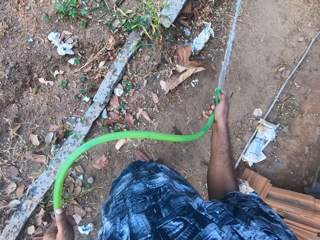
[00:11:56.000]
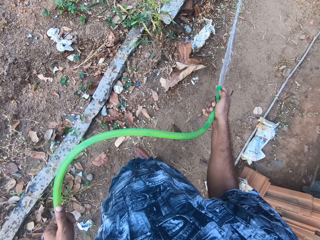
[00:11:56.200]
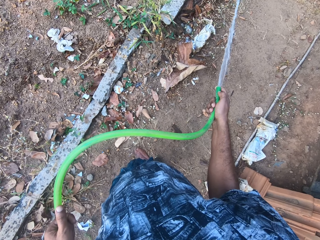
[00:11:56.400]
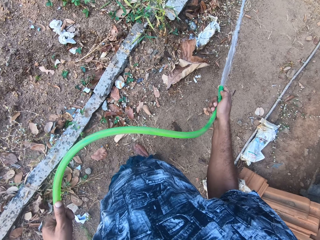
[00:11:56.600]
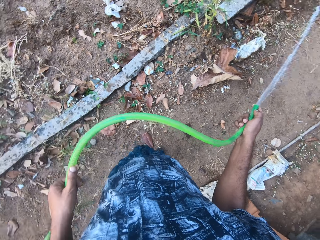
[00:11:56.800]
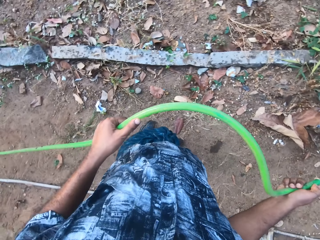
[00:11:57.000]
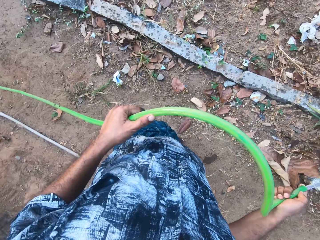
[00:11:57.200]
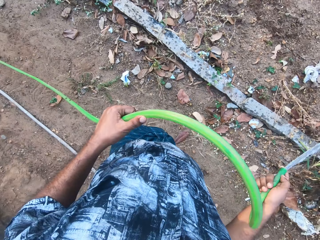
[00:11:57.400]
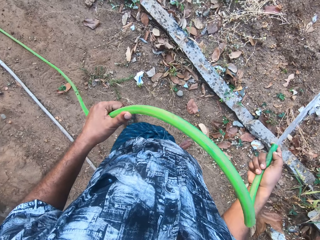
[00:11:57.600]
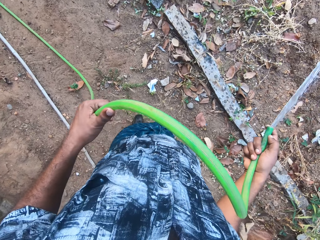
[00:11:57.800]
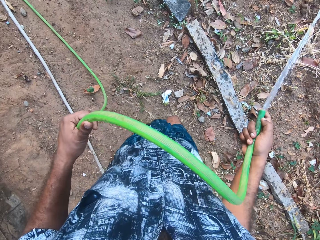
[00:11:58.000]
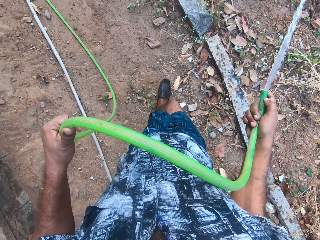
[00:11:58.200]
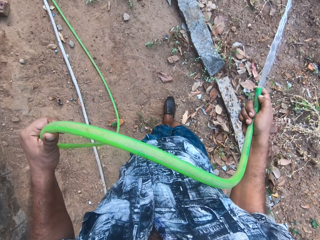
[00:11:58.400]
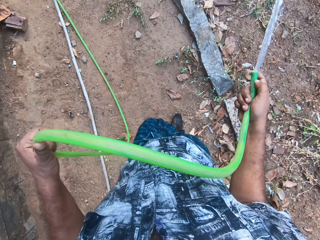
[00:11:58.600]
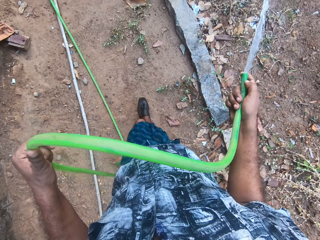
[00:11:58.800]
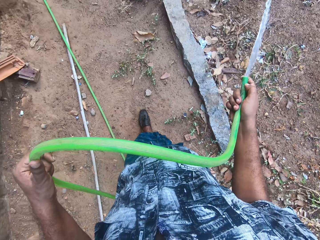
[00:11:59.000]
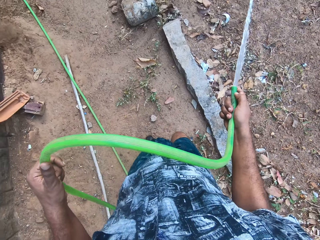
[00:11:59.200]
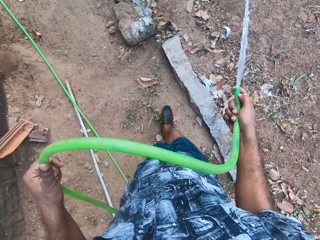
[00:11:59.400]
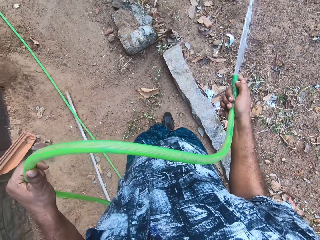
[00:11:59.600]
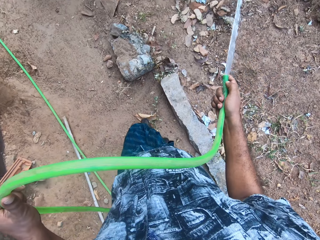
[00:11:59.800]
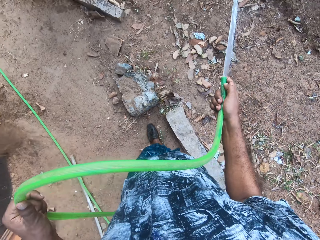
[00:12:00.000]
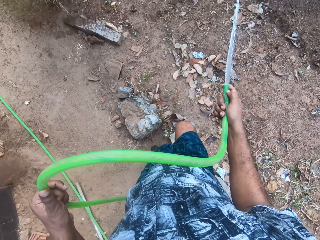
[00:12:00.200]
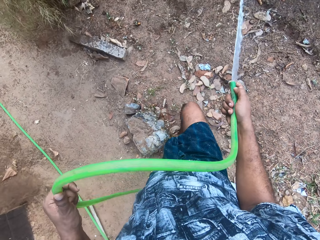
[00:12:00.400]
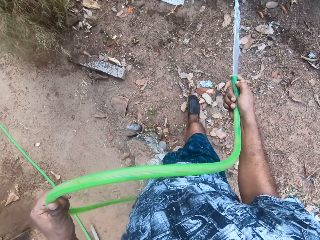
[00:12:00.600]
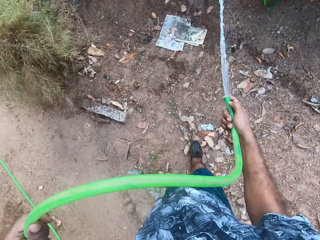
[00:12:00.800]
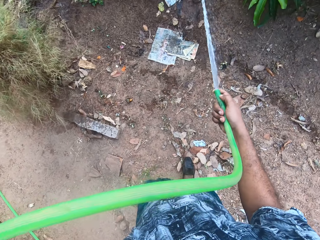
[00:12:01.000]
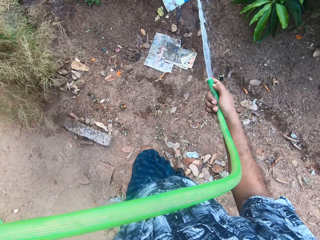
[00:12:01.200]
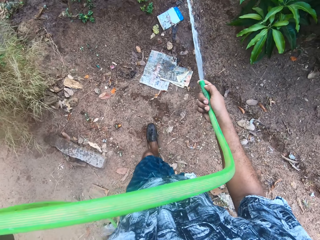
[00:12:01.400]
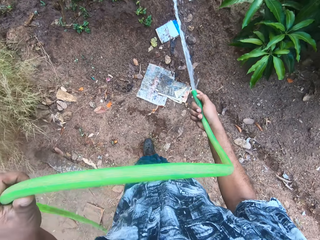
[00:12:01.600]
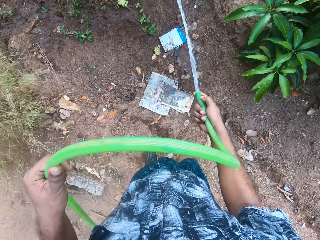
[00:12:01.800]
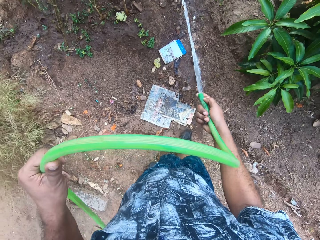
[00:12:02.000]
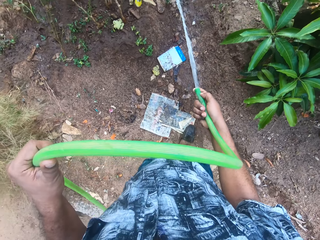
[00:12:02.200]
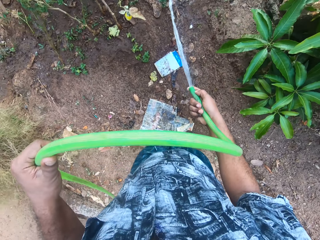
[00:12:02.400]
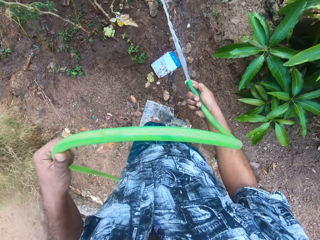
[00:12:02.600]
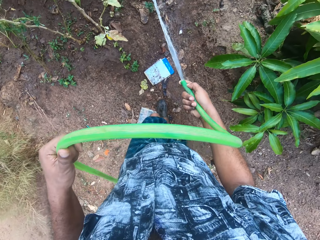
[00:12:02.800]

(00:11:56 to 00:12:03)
The camera wearer walks along a path on the farm.

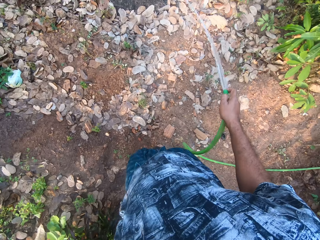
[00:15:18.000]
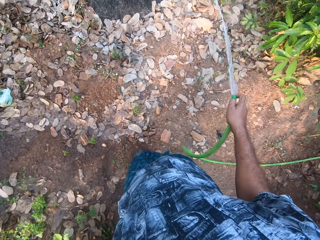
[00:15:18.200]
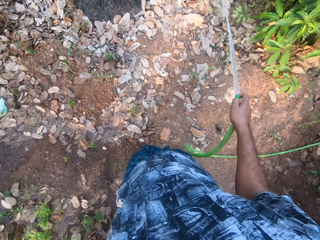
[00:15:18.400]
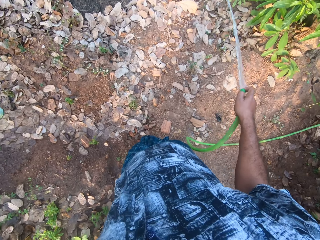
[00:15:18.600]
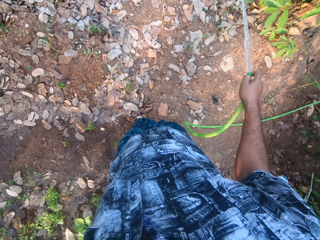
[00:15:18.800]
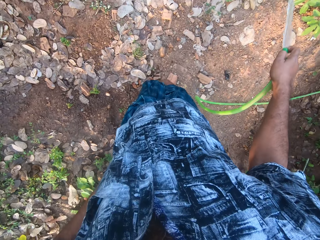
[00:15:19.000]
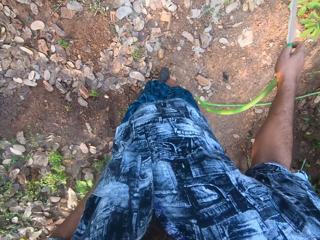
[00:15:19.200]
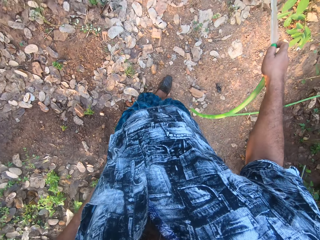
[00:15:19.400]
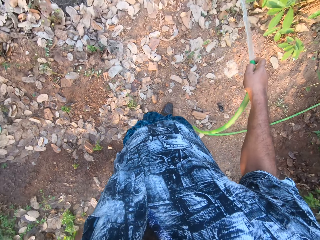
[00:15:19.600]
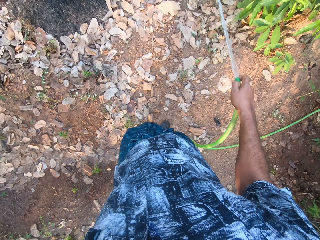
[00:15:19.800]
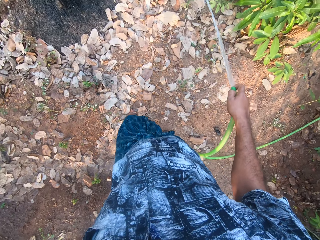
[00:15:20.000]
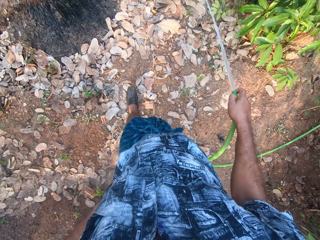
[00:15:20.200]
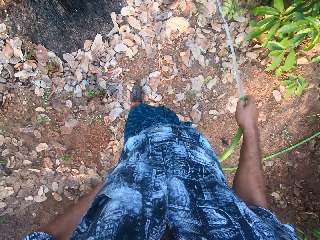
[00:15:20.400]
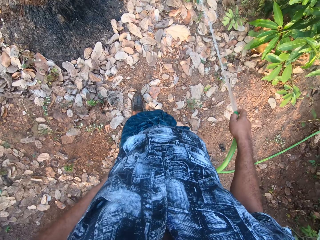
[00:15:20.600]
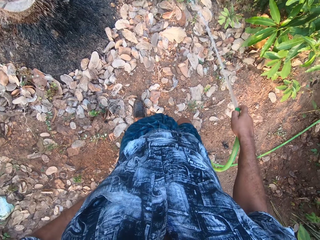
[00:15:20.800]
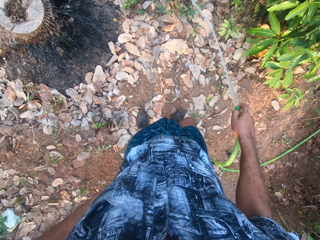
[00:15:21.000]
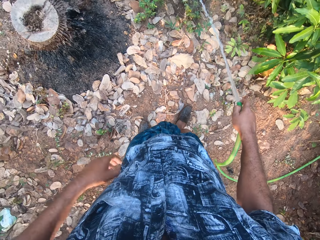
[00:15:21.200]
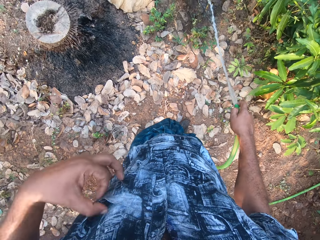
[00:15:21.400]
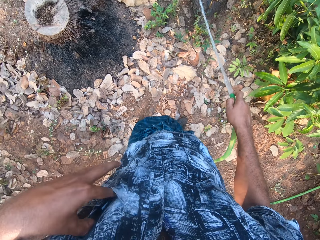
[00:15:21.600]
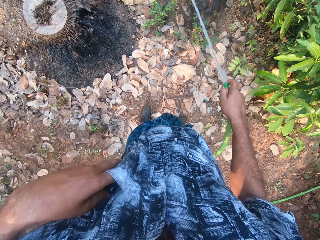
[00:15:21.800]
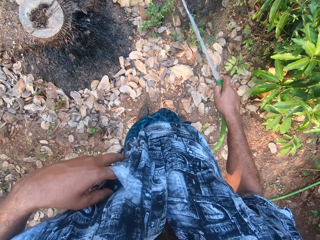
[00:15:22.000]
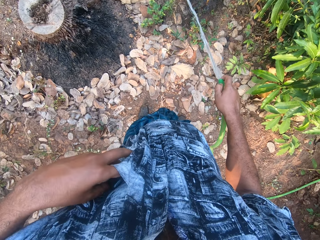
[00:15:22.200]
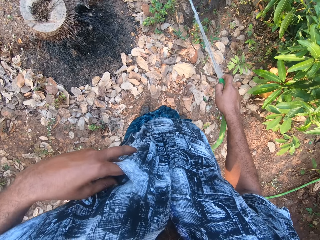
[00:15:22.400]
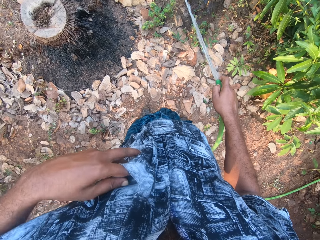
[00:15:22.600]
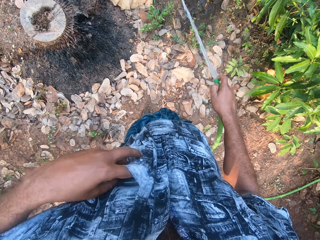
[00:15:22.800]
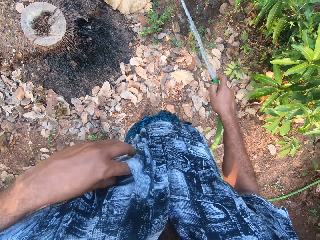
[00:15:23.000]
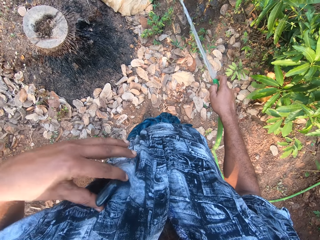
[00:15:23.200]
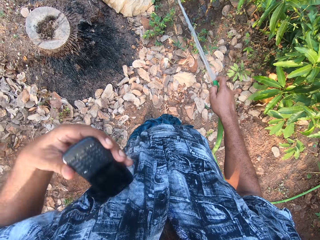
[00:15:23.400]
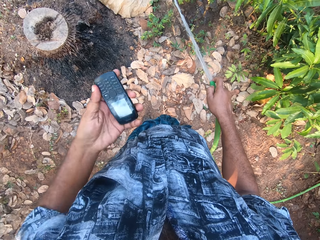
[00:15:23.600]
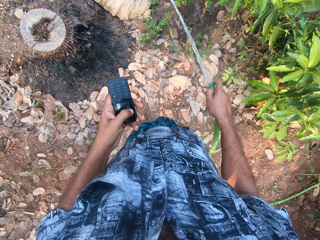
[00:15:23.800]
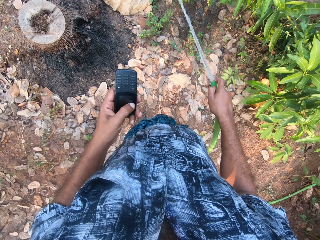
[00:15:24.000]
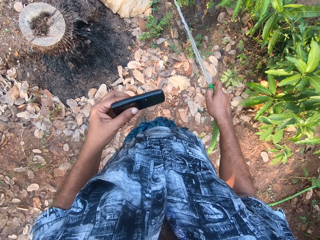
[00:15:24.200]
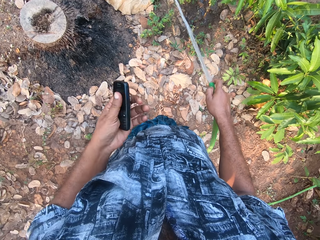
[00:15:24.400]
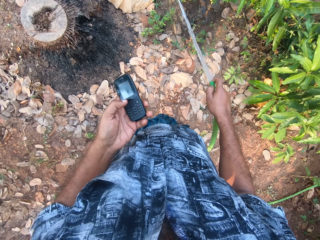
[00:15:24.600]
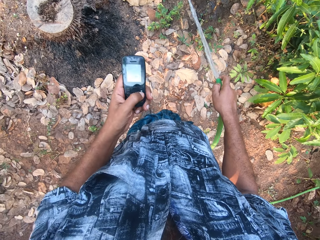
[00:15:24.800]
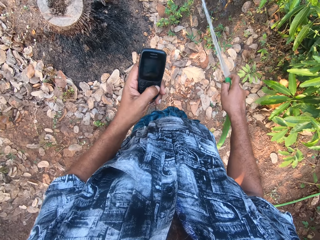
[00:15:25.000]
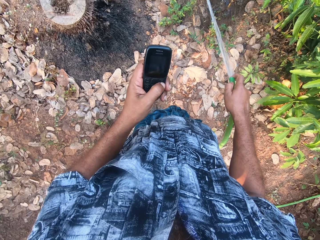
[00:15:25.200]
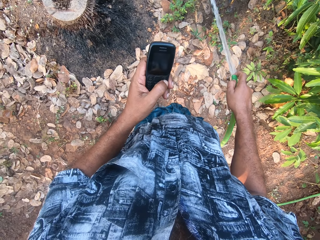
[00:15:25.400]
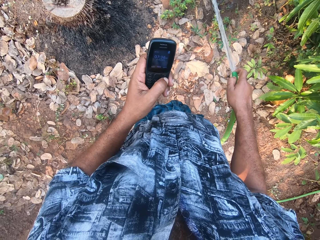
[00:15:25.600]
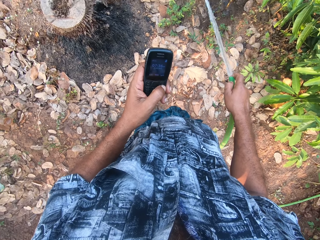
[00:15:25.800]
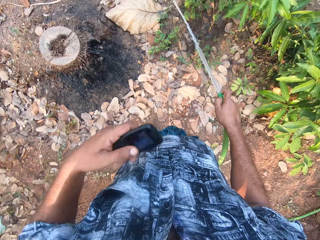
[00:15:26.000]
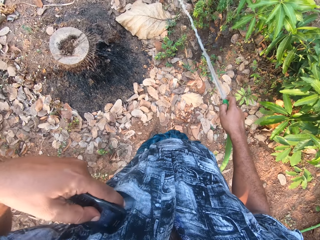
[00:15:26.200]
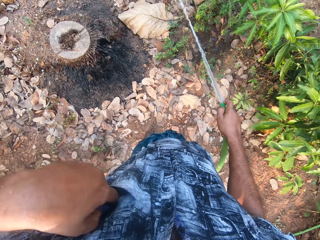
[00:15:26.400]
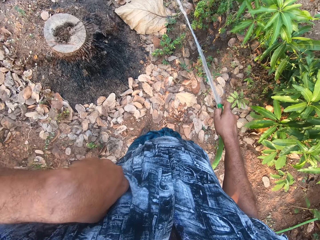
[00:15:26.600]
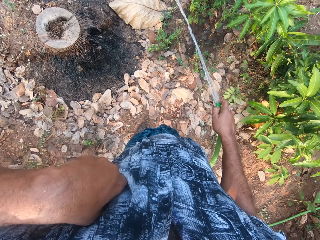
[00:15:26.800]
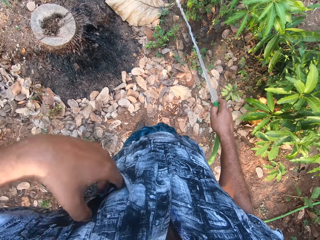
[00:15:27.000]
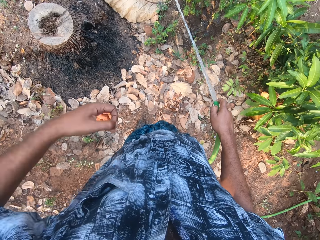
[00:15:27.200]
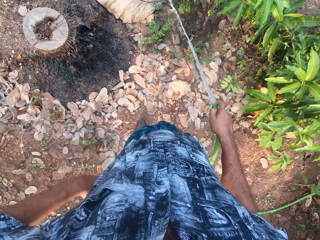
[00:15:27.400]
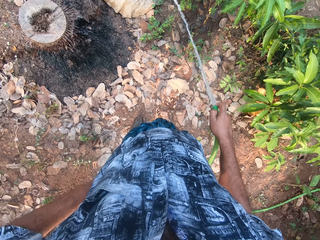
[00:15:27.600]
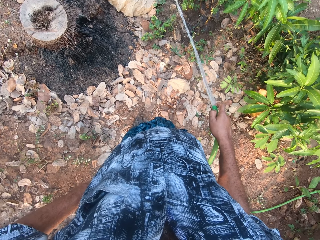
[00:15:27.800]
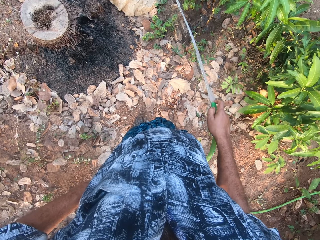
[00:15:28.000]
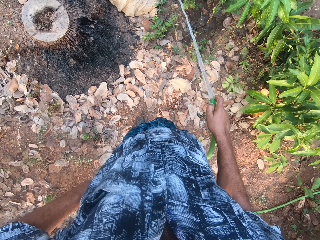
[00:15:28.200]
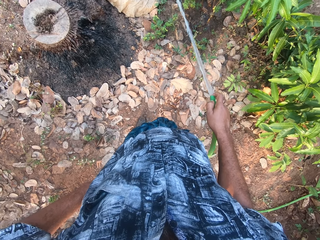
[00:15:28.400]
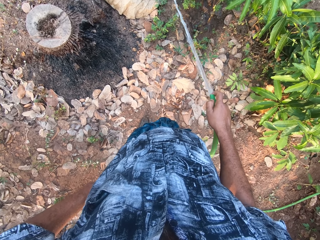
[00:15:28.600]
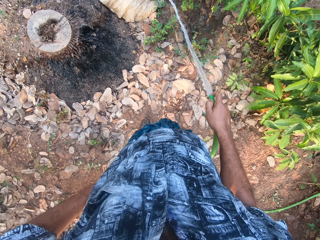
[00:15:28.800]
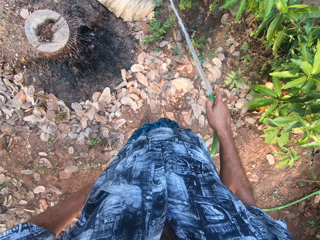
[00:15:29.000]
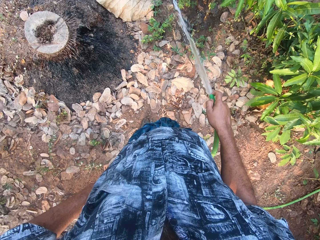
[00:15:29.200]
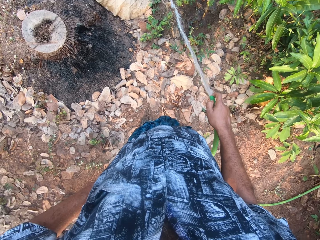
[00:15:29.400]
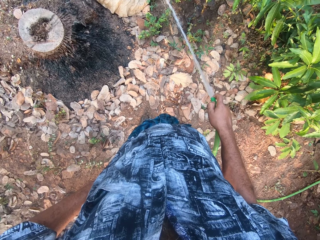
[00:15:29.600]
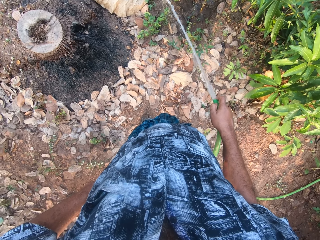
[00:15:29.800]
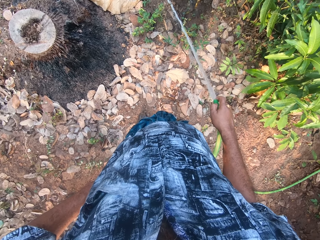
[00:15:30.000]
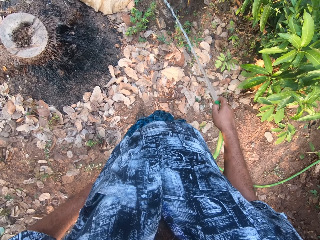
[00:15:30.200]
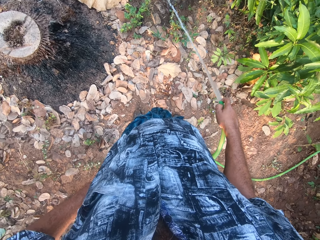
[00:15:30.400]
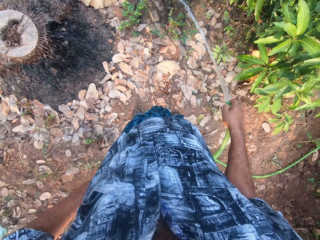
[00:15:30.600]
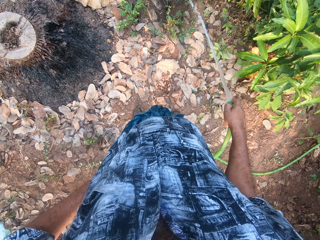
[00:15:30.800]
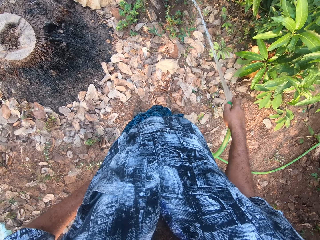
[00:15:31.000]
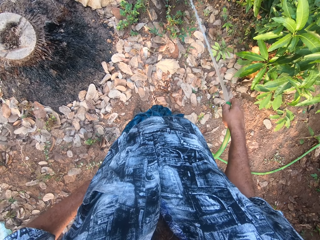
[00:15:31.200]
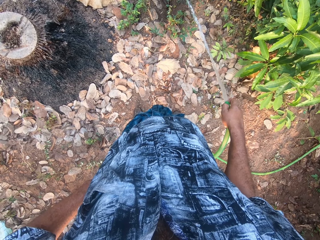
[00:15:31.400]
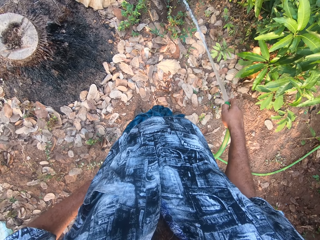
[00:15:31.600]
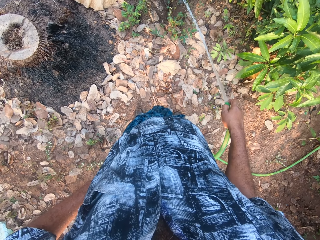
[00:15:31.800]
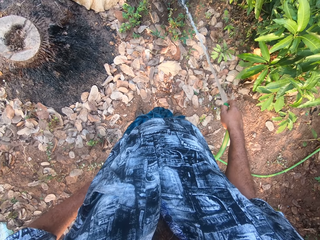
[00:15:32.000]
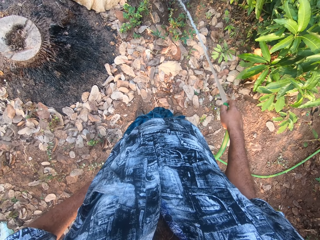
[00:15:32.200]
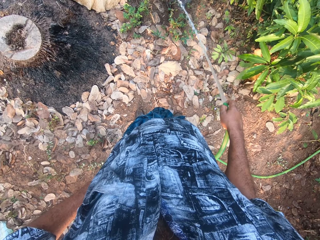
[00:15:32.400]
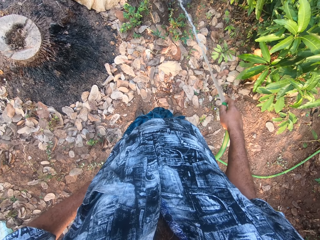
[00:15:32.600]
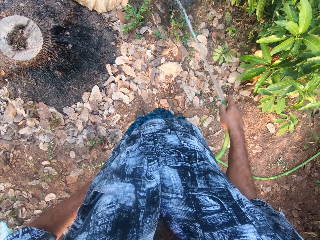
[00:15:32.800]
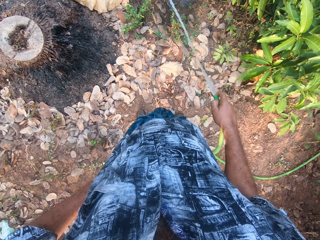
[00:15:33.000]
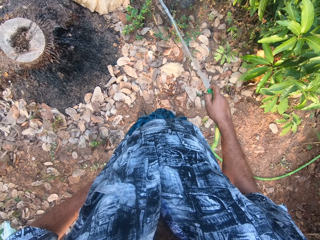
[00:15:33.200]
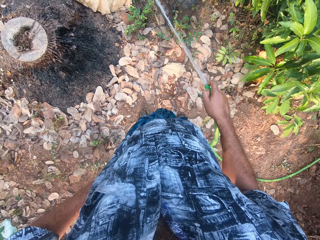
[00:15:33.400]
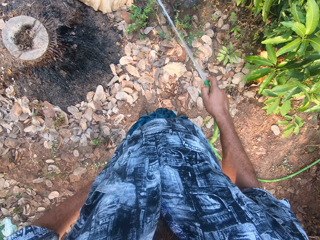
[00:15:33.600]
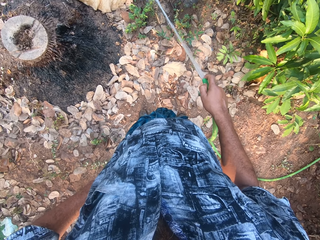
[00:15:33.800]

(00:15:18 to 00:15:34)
The camera wearer moves around. He puts his left hand in his pocket. He brings out a phone from the pocket with his left hand. He operates the phone with his left hand. He puts the phone in his pocket with his left hand. He pours water on the plants with a hosepipe.
